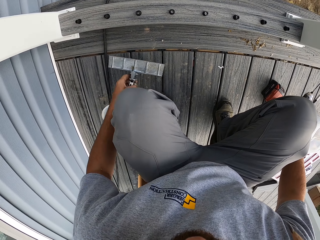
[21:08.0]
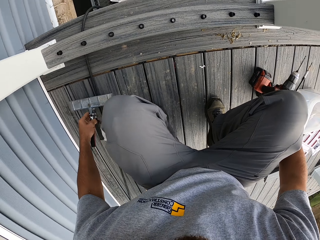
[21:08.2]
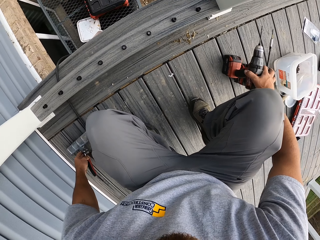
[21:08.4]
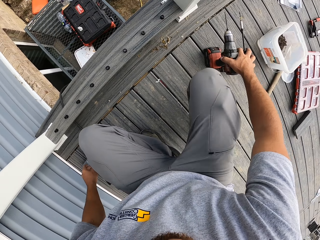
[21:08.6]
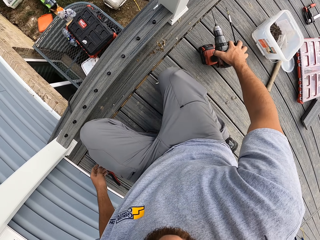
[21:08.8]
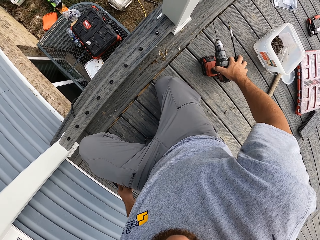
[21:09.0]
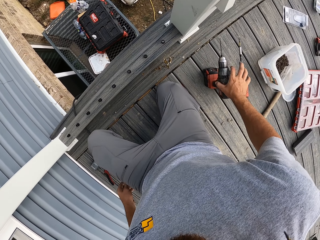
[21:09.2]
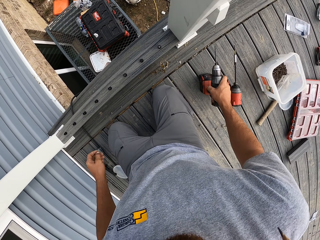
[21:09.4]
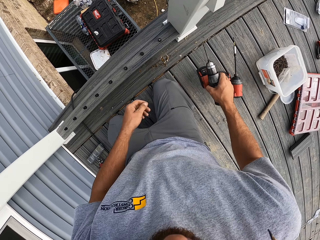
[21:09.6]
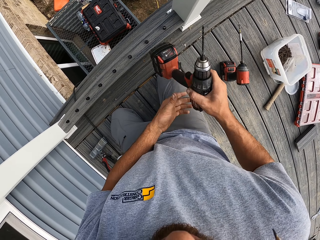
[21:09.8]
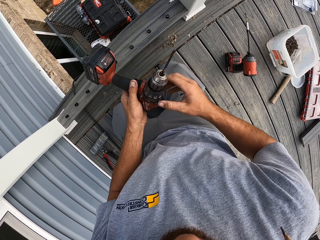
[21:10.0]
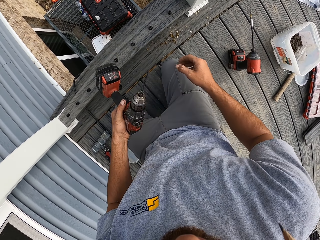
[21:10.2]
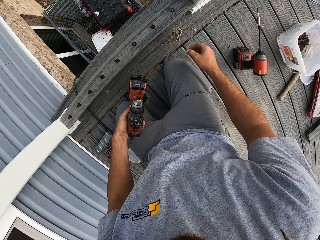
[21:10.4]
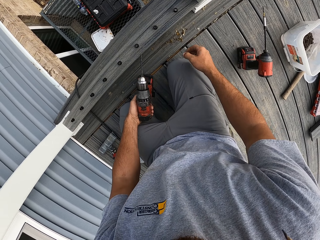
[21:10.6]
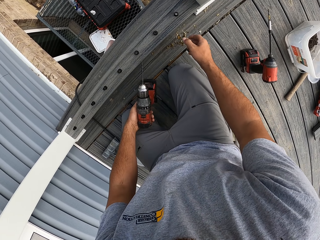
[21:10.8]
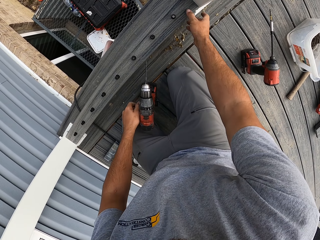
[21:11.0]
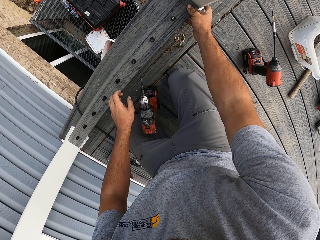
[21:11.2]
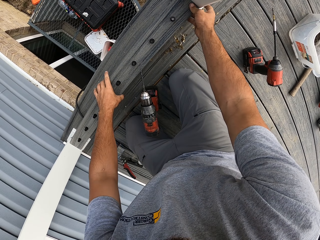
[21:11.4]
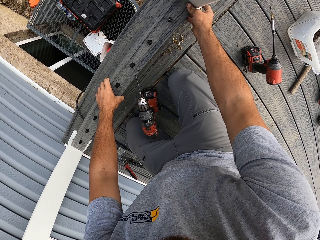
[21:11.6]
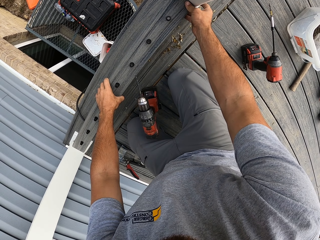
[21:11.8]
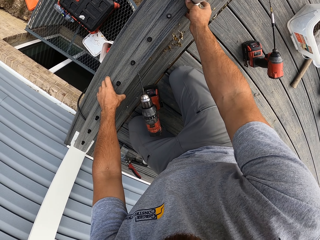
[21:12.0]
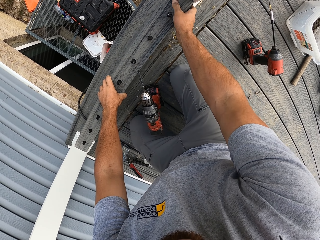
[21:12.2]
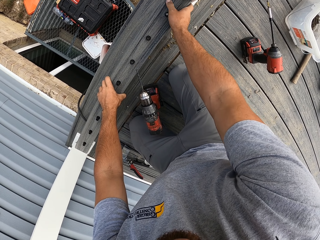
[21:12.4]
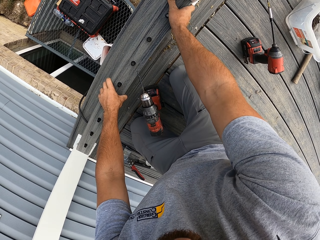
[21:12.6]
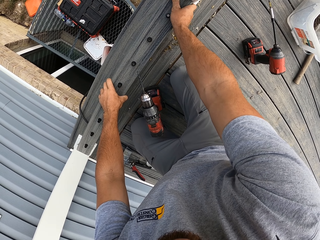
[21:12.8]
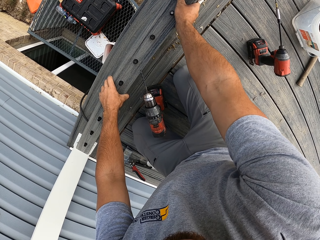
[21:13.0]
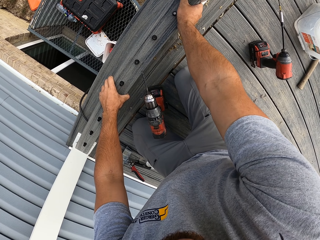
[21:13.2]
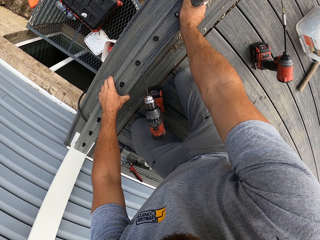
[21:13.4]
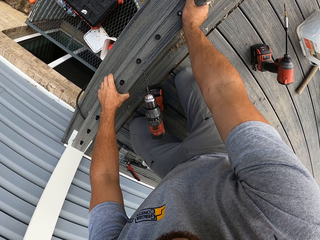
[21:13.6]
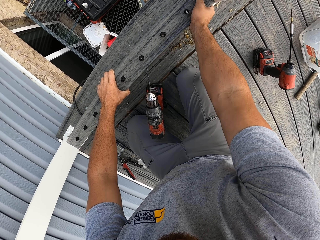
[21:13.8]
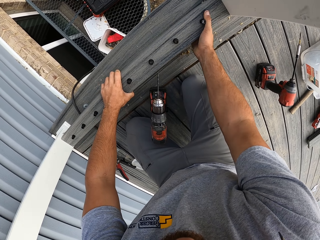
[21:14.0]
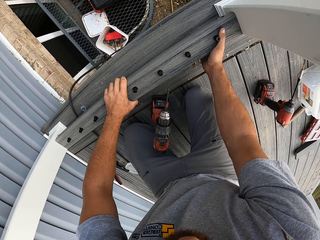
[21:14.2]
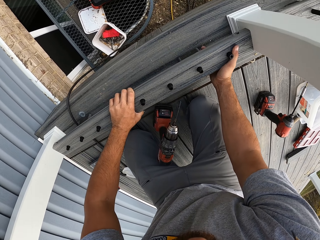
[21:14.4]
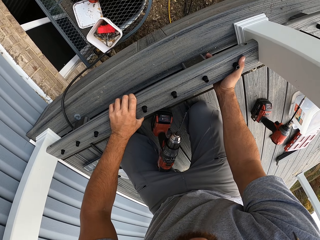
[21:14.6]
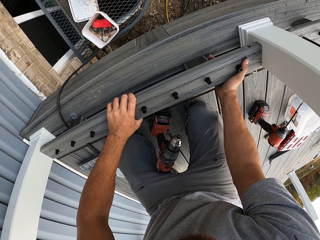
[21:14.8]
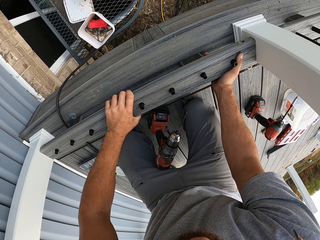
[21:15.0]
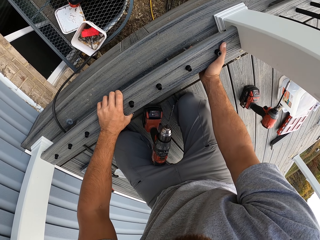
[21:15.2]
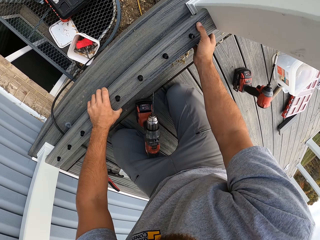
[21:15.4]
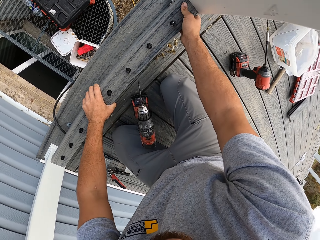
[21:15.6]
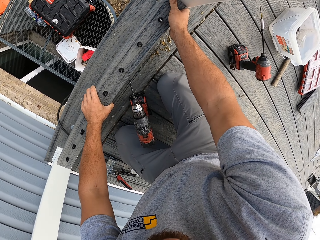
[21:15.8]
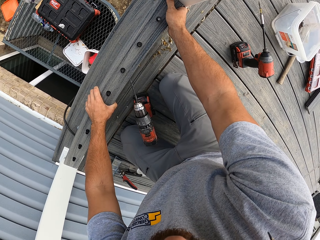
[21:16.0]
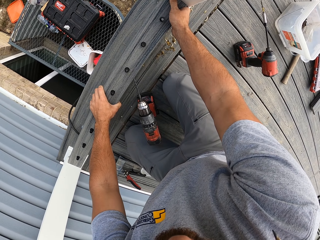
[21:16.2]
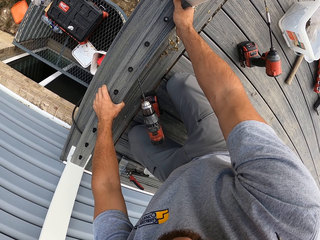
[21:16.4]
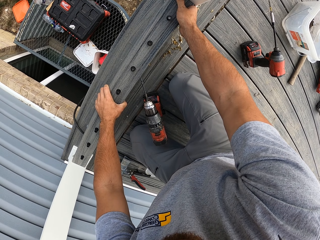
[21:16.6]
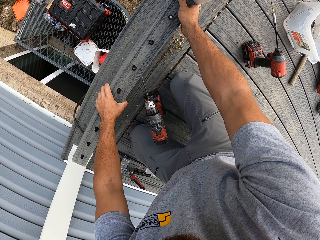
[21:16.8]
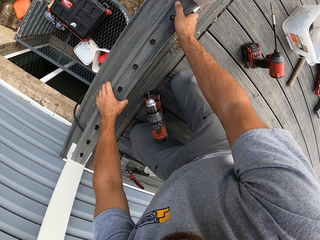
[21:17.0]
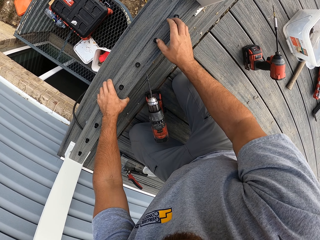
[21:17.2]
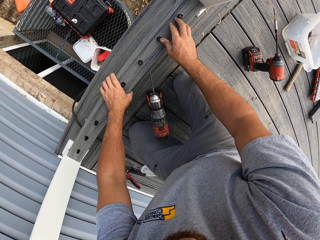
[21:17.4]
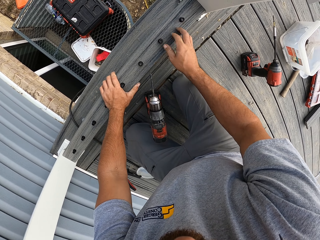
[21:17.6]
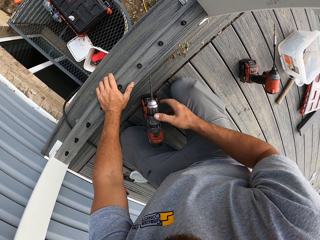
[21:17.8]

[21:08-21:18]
The camera wearer moves the pliers. They kneel down, pick up the drill and touch the wood.

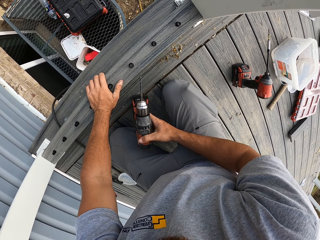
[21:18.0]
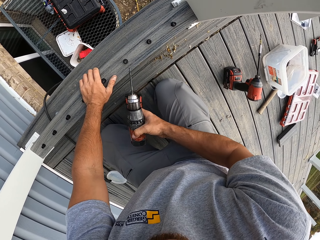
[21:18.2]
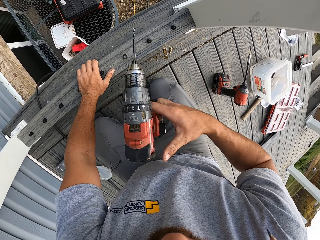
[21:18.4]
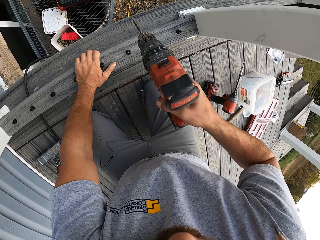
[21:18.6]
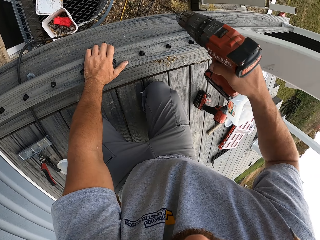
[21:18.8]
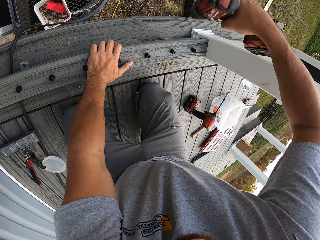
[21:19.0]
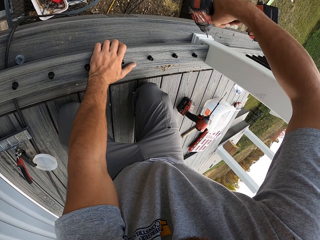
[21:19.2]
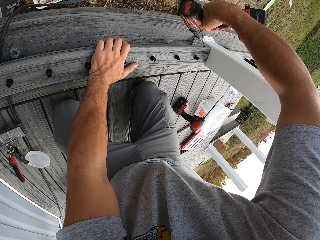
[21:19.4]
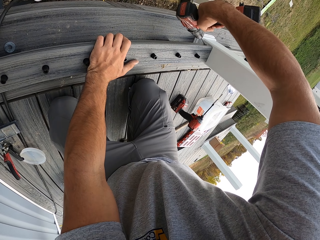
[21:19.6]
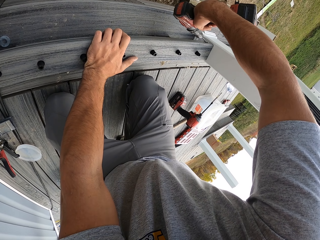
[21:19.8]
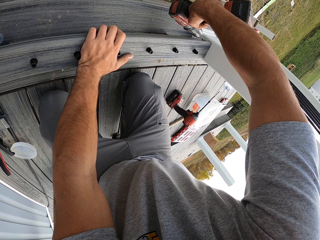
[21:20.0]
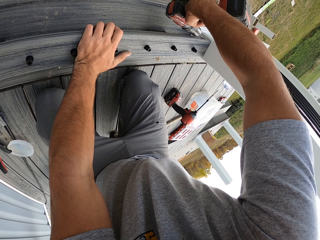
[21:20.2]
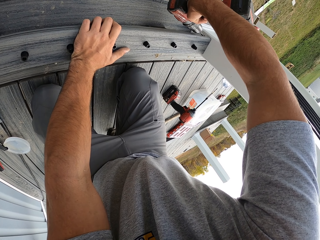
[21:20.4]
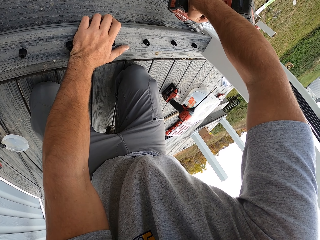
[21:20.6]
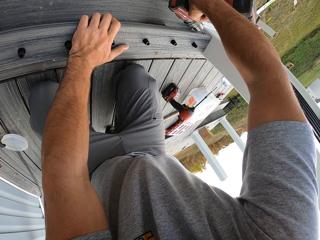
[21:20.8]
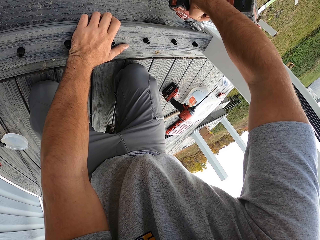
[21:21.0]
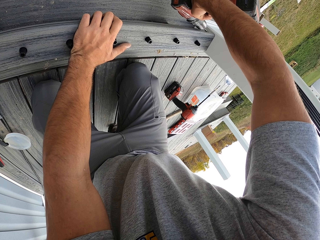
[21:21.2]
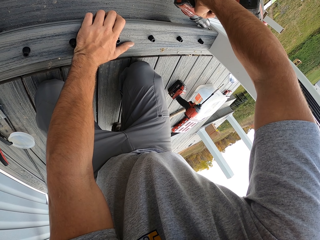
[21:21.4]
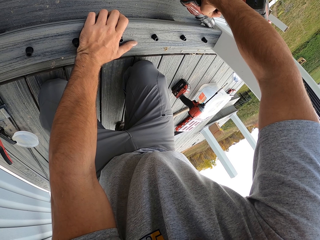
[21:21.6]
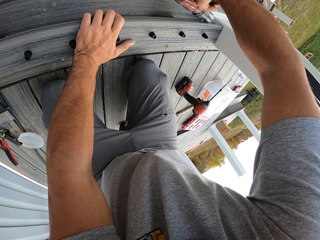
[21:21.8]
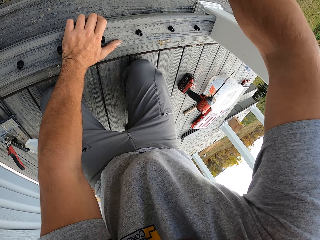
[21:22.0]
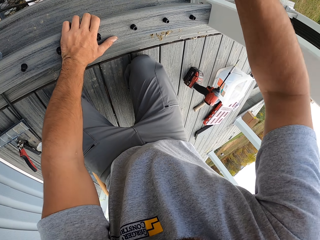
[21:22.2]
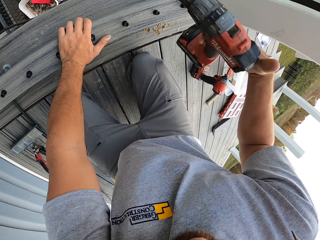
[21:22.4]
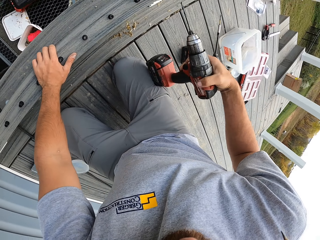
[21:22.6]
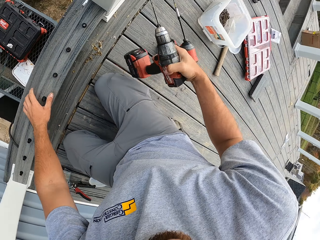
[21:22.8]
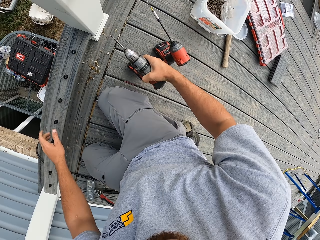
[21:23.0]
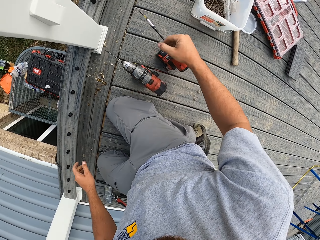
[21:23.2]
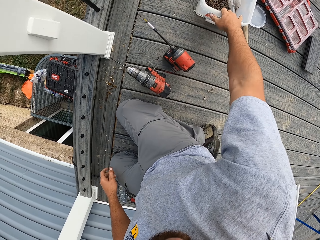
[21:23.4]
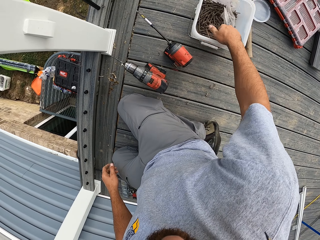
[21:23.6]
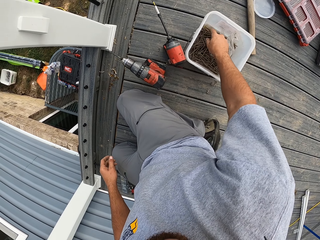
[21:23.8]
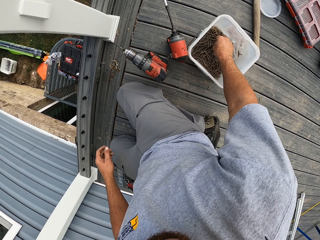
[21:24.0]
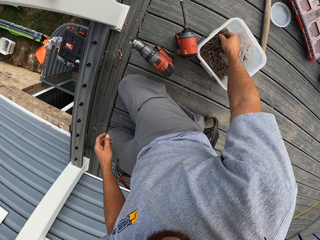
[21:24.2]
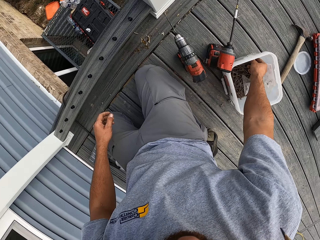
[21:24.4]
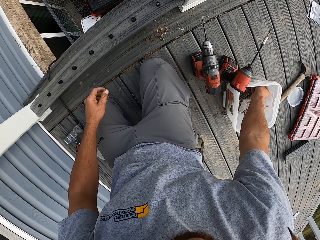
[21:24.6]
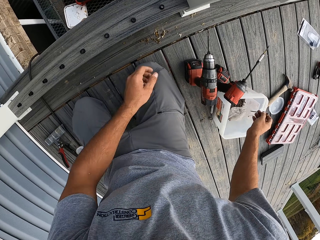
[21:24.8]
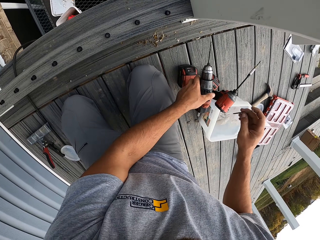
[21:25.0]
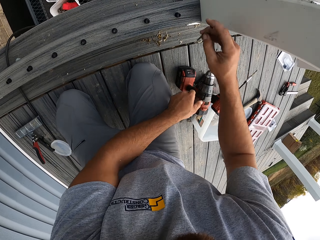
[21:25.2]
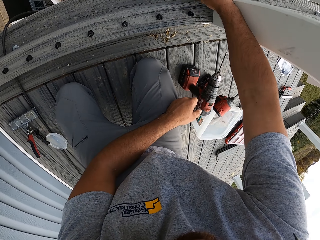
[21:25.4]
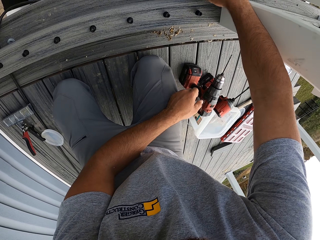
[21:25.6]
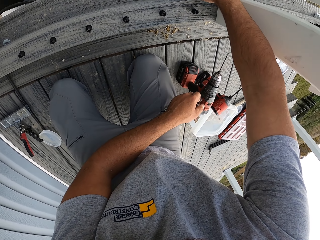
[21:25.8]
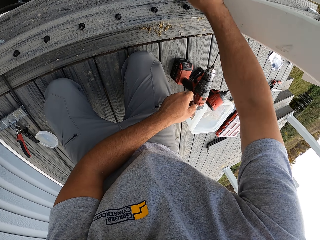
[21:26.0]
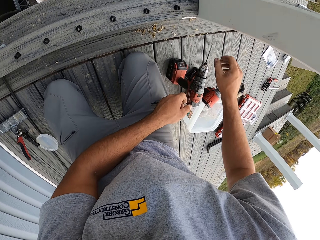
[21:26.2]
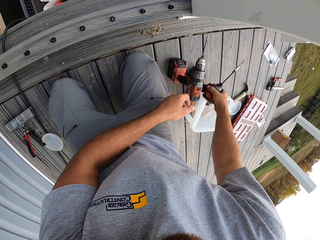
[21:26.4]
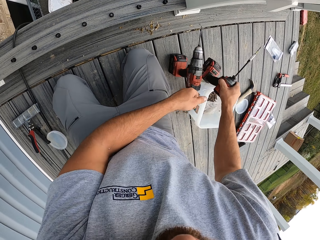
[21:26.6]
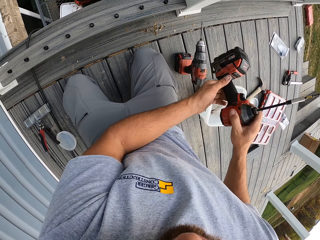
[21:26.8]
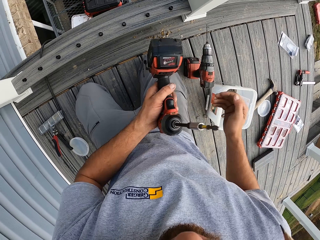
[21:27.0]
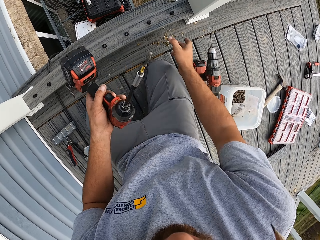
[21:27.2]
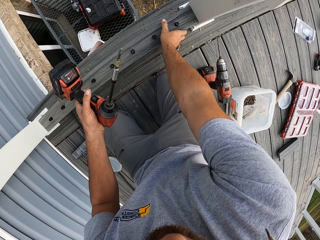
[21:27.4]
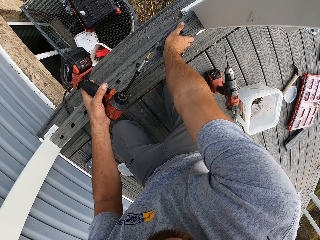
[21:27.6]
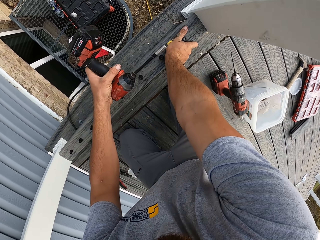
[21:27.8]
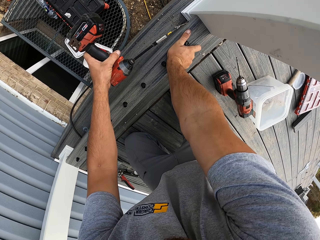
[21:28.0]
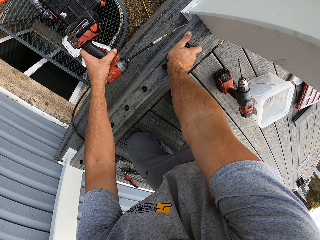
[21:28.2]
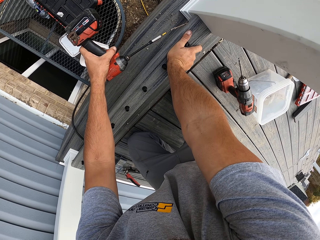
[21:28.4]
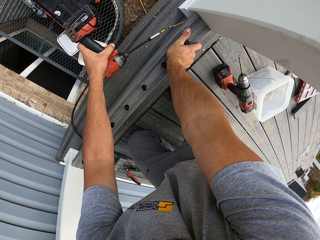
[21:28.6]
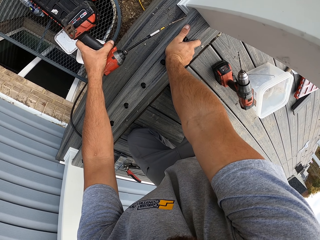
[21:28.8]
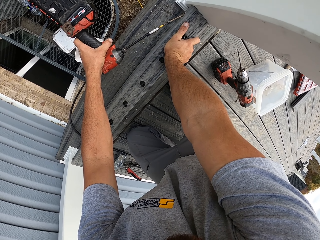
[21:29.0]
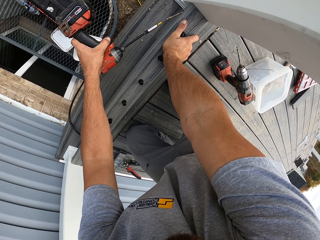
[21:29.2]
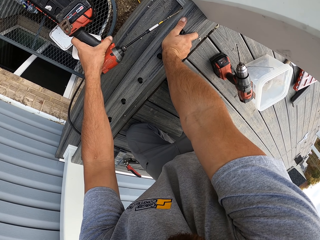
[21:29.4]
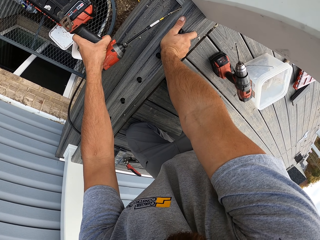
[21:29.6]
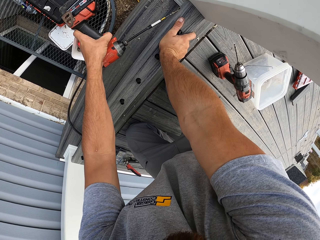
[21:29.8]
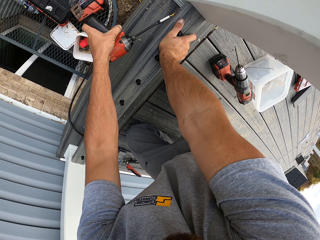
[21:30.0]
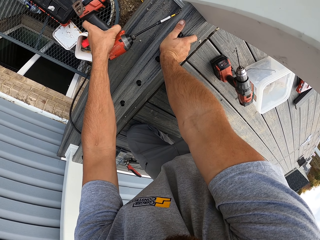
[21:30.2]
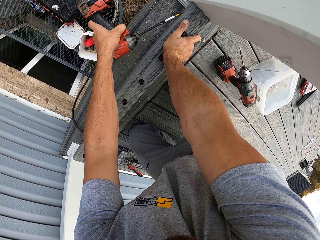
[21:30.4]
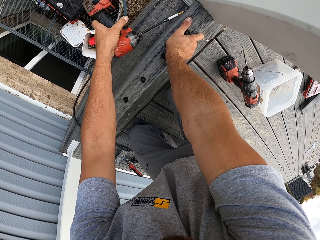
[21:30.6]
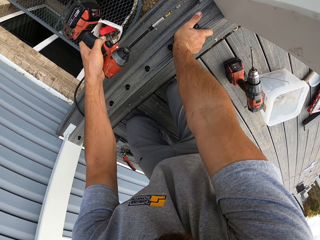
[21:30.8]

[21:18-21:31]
The camera wearer drills the wood. They lift up the drill and place the drill down. They pick up a nail. They put the nail in the hole. They pick up the drill. They fix screws into the wood. They drill the nail.
